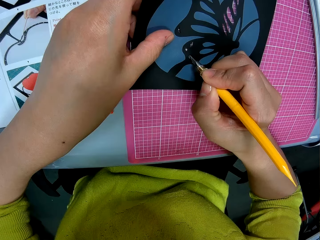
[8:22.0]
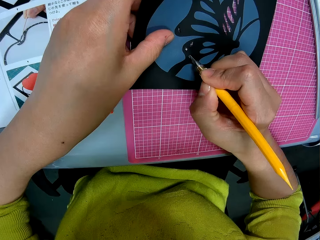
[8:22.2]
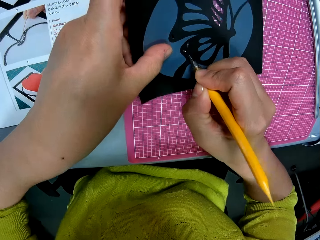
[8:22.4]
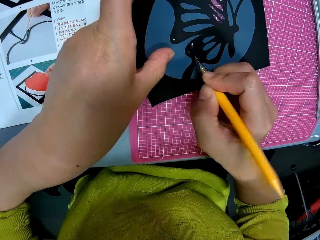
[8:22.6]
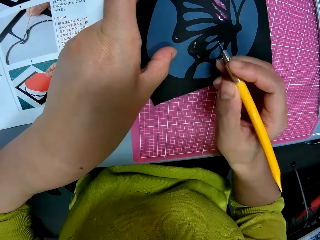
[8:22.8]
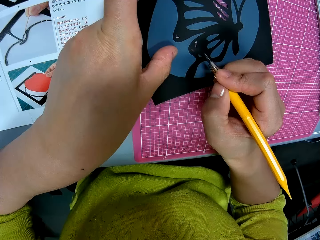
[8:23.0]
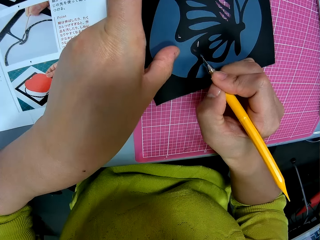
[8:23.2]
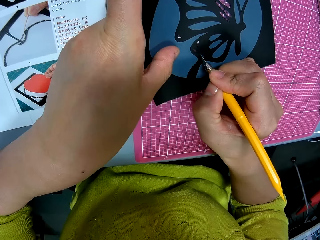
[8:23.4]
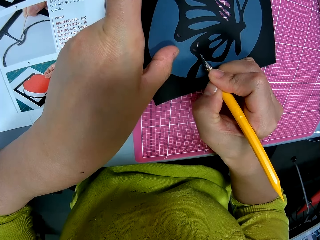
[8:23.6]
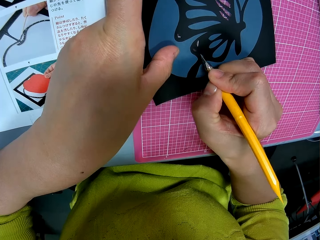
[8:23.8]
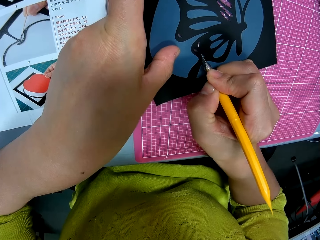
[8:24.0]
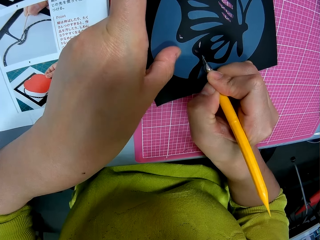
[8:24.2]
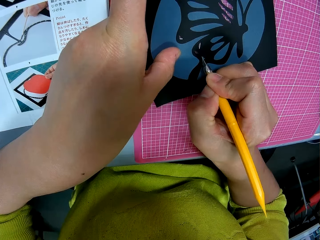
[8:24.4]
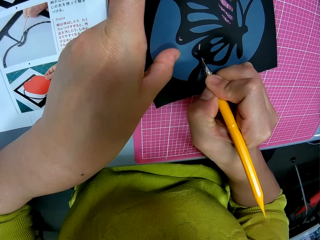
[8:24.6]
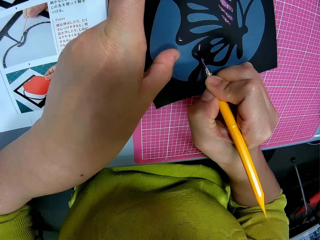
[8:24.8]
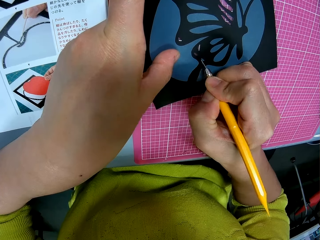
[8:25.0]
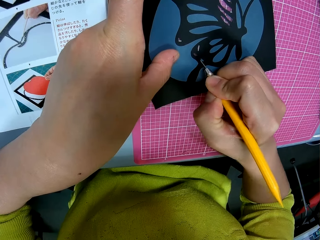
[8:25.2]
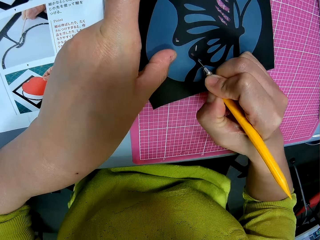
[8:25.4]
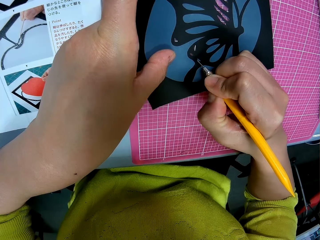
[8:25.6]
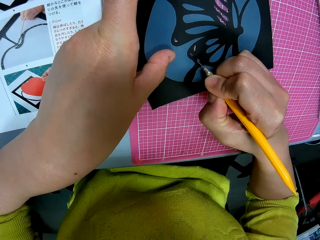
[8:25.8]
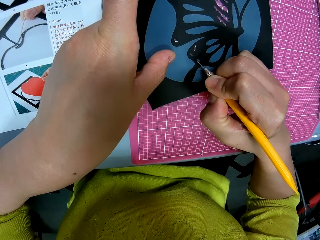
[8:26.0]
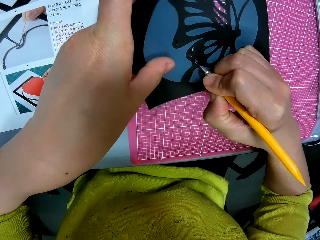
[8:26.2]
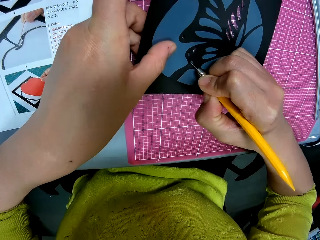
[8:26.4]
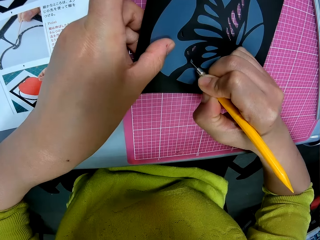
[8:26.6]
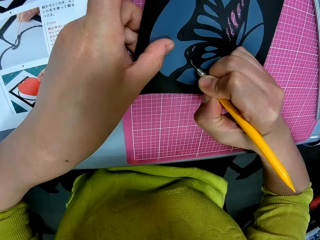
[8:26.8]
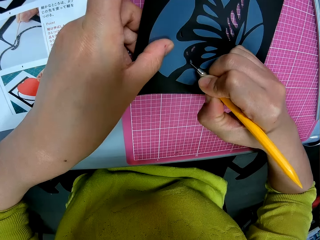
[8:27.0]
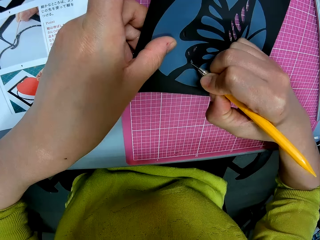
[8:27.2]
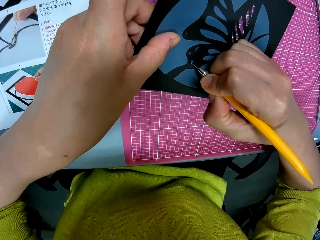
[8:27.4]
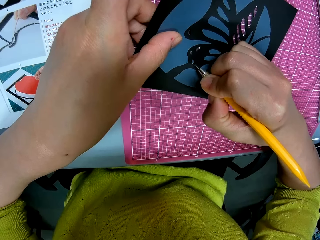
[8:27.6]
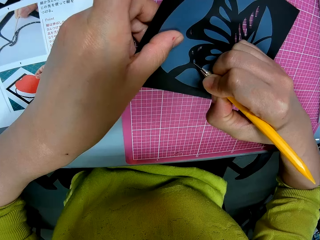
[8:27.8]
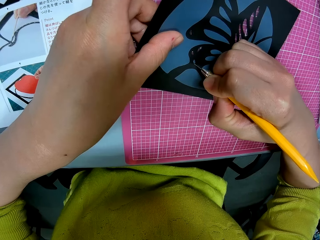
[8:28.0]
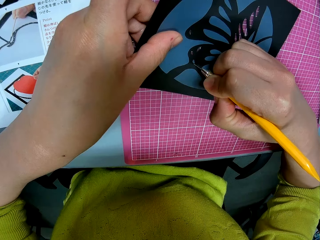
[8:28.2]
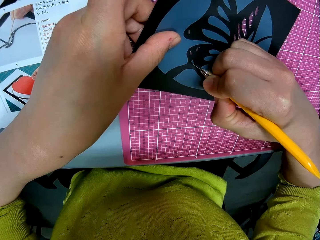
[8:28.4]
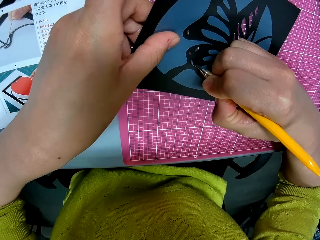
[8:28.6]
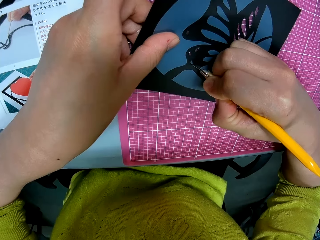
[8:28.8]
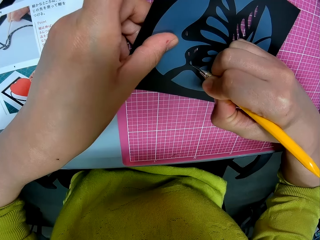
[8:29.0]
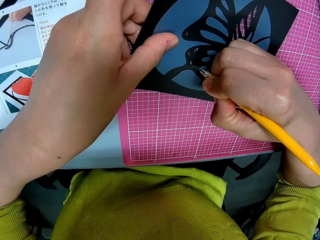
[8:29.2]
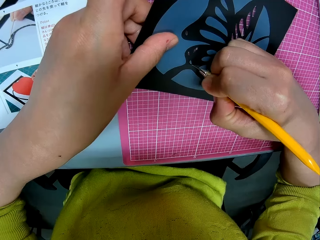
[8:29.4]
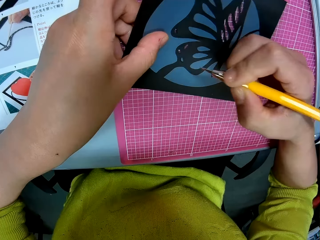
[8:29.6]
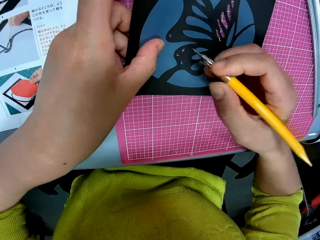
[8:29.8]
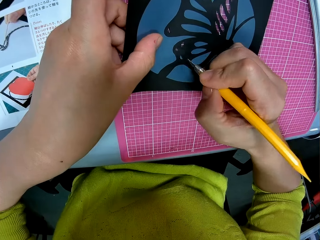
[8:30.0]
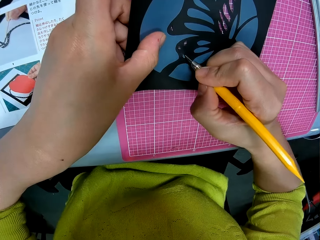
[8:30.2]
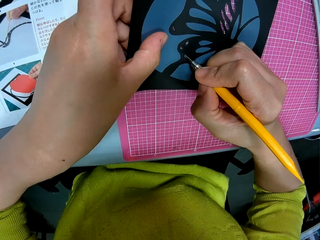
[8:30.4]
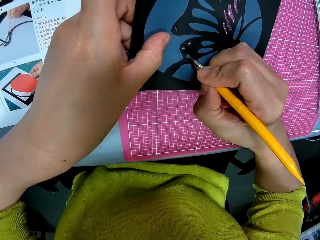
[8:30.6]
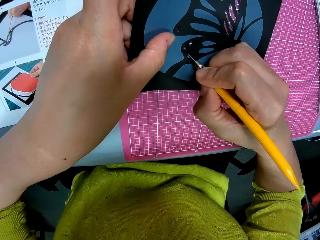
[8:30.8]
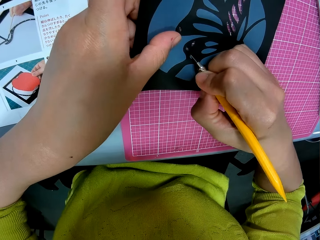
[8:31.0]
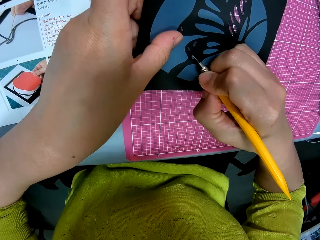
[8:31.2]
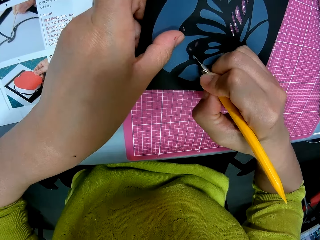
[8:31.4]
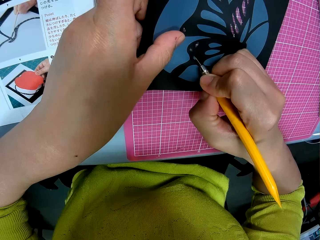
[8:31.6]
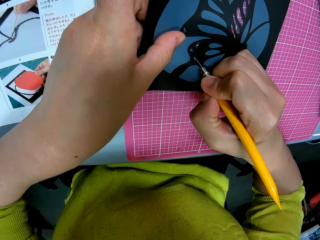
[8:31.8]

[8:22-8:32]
The camera wearer cuts the image or card stock paper with a pen cutter. They adjust the card stock paper.

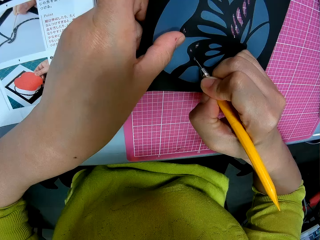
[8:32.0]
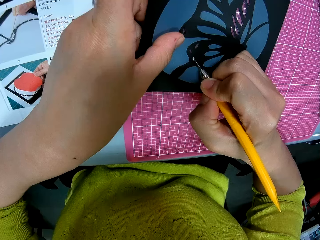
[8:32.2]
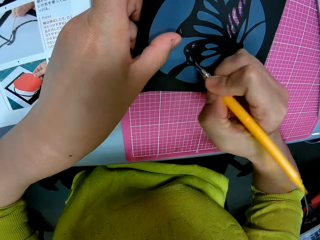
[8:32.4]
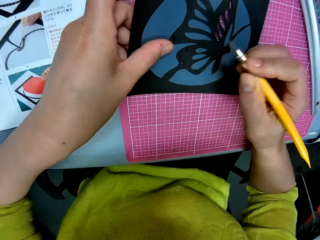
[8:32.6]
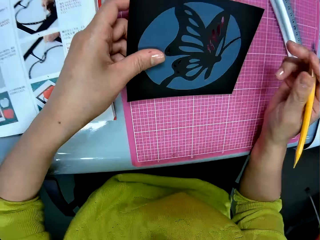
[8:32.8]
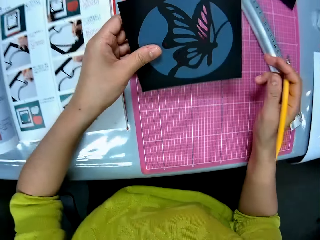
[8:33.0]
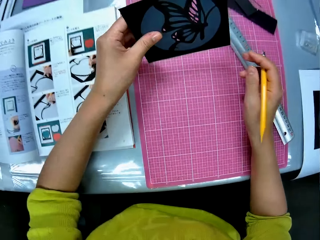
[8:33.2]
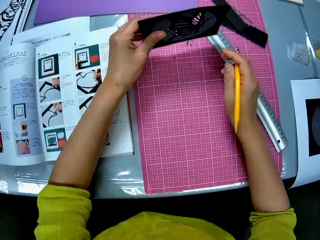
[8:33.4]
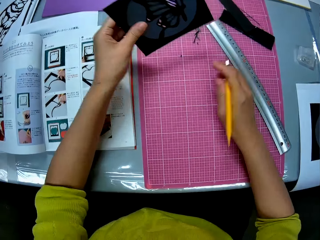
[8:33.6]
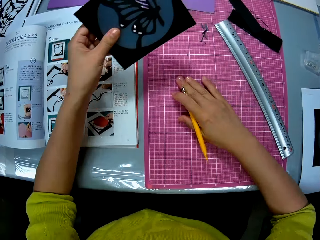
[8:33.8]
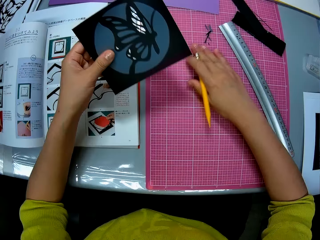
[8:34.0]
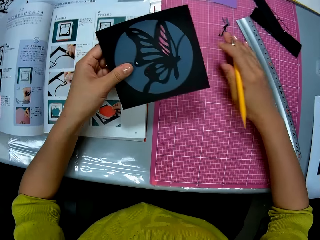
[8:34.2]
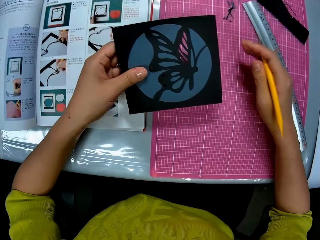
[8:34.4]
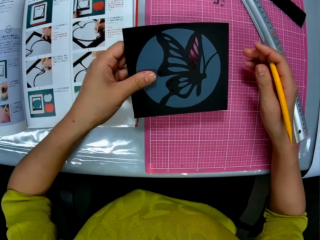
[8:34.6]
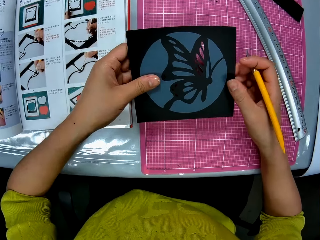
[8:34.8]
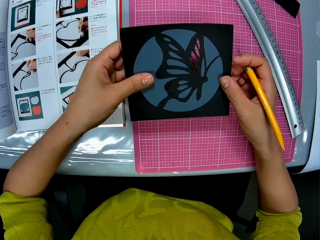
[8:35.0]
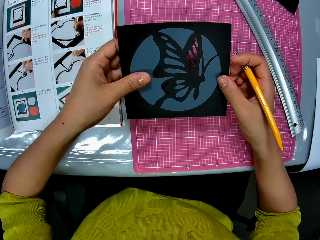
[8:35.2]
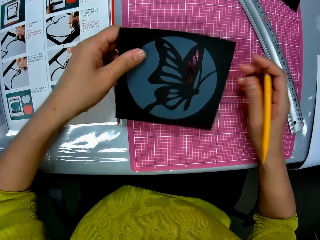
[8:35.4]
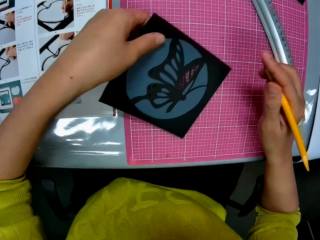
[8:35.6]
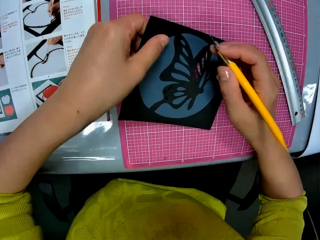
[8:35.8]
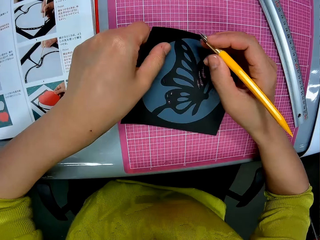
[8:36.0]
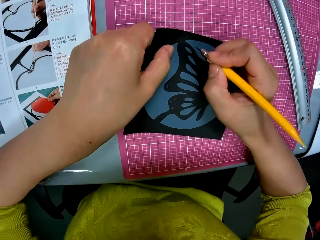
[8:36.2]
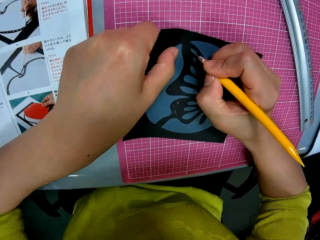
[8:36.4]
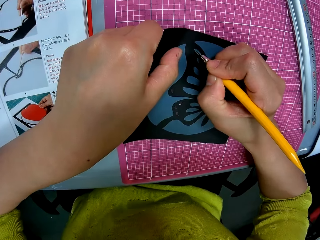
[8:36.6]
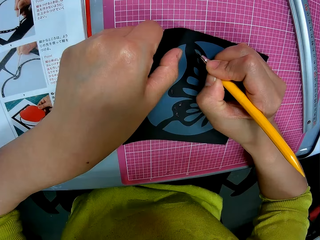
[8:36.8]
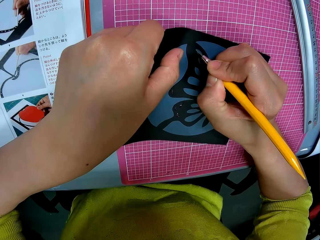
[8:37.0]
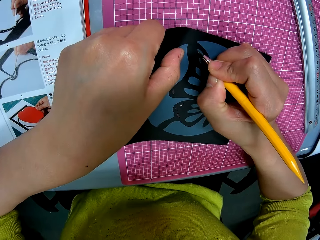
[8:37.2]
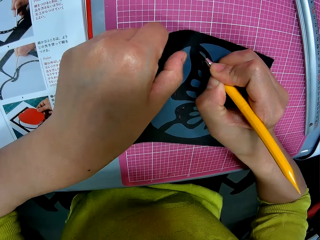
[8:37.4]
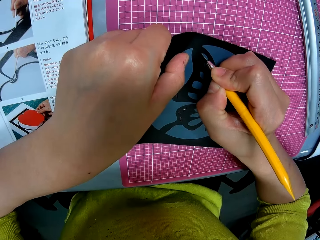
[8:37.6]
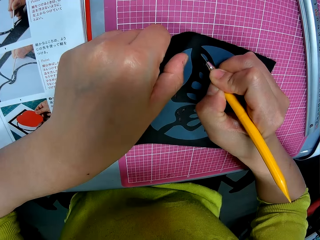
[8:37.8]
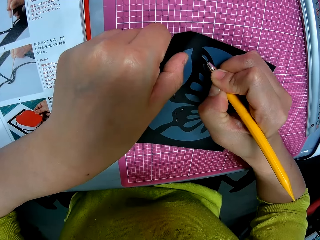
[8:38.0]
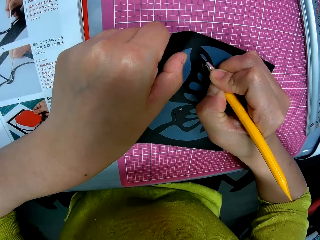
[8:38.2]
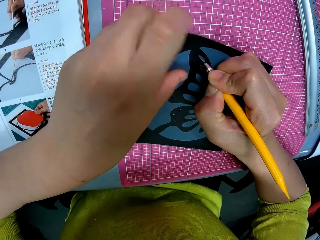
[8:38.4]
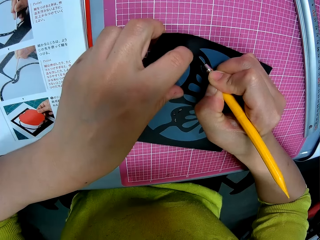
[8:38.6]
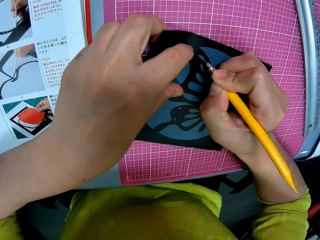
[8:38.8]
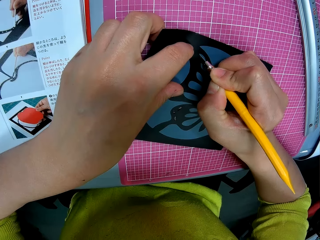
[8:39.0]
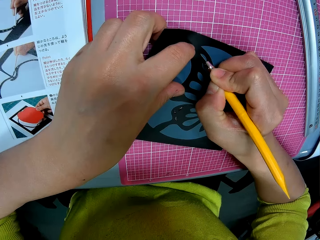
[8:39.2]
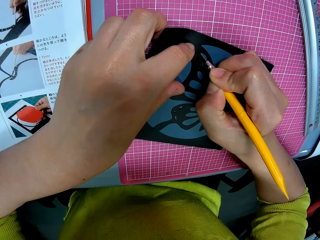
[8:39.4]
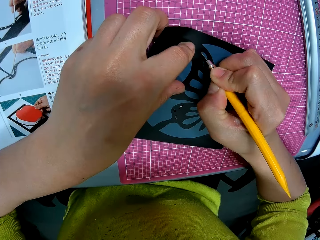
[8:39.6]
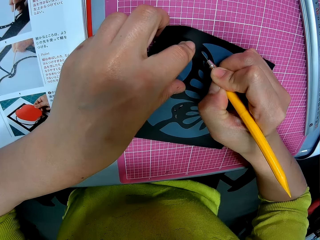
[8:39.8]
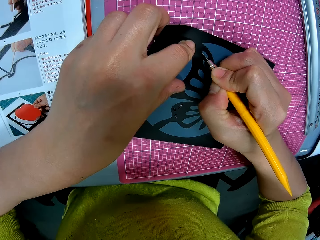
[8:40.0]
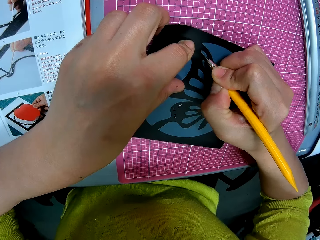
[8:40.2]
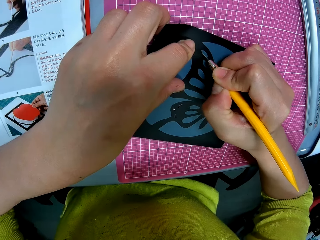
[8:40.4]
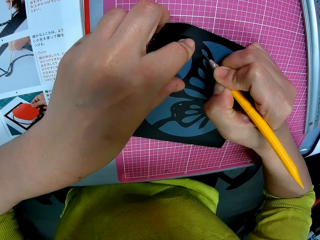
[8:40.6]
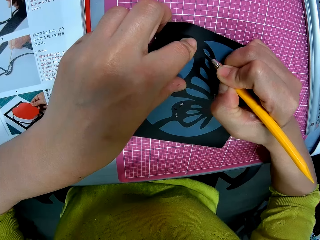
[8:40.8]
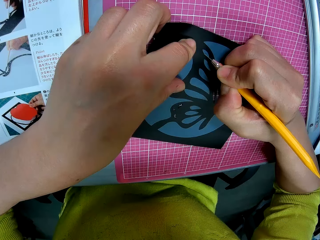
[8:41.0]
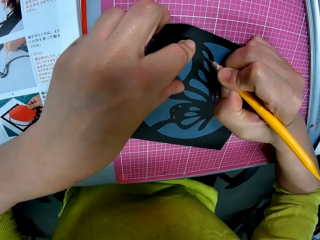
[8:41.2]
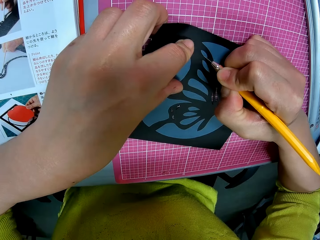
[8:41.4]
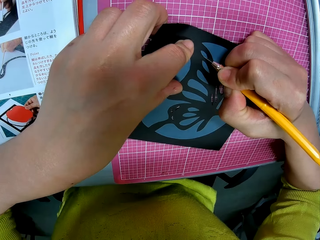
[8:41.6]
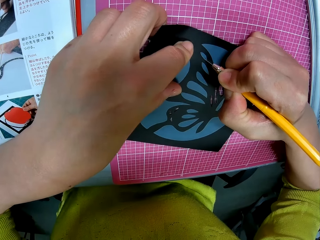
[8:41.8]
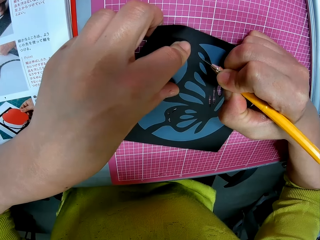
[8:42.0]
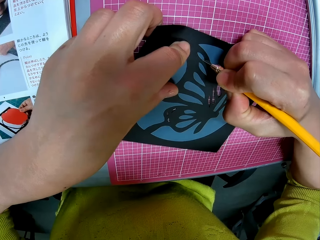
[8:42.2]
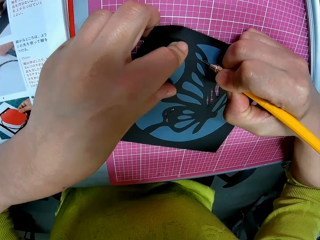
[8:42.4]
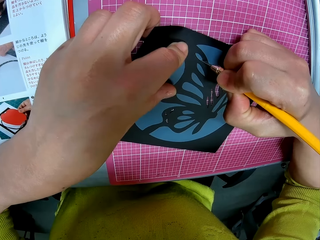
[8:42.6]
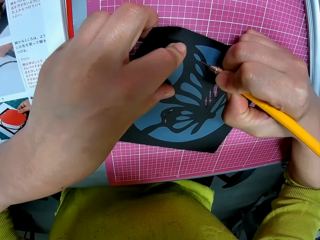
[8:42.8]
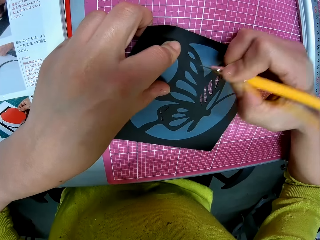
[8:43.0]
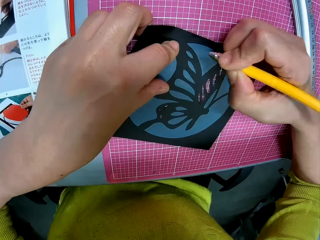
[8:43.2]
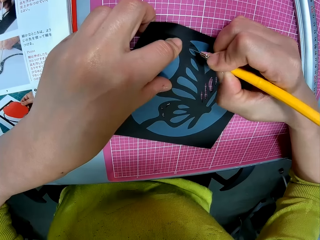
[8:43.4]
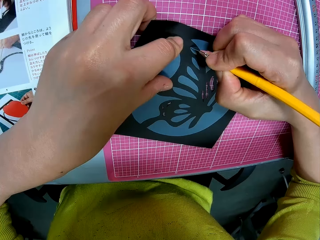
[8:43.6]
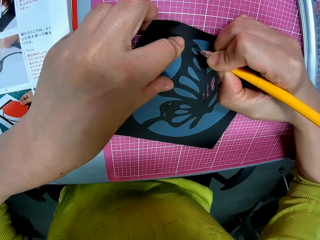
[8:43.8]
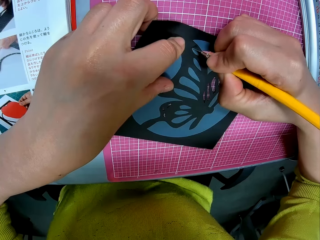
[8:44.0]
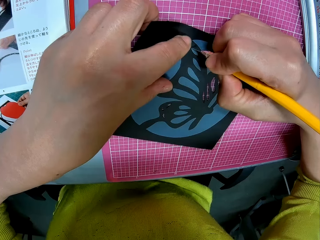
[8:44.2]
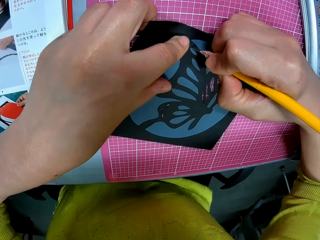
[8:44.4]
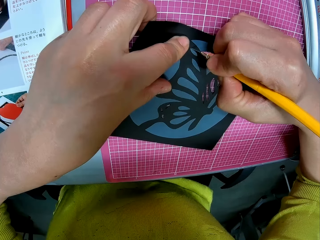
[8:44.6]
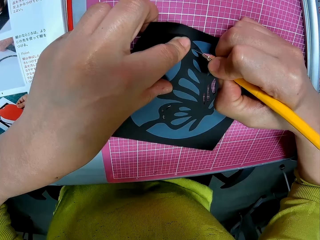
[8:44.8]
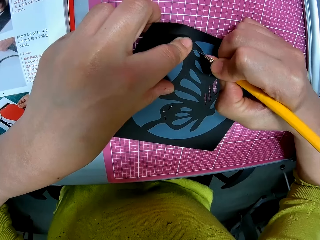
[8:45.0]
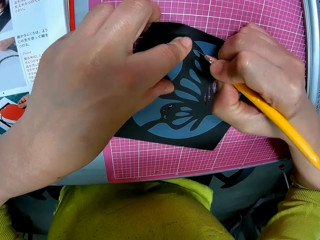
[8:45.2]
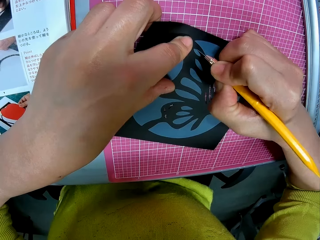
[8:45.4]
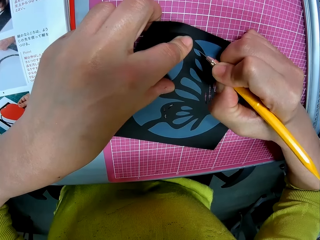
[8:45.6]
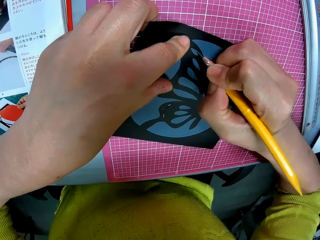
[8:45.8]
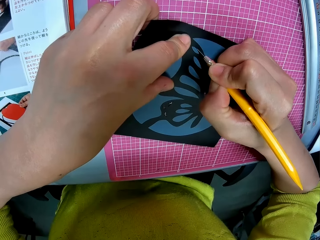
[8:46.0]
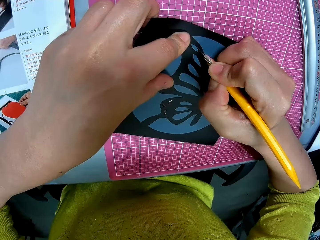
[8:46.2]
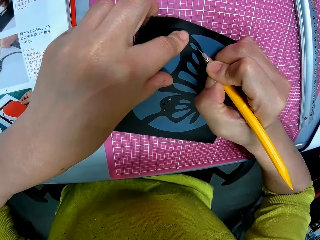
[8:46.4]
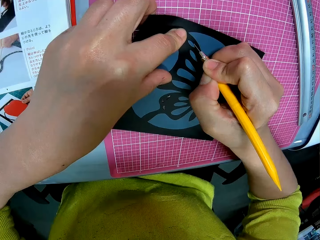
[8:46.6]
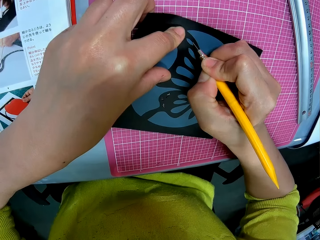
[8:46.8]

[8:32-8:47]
The camera wearer drops the cut off piece of paper on a cutting mat. He flips the image in his right hand. He pushes the cut piece of paper on a pile of cut papers with his right hand. He adjusts the card stock paper. He cuts the image or card stock paper with a pen cutter.
